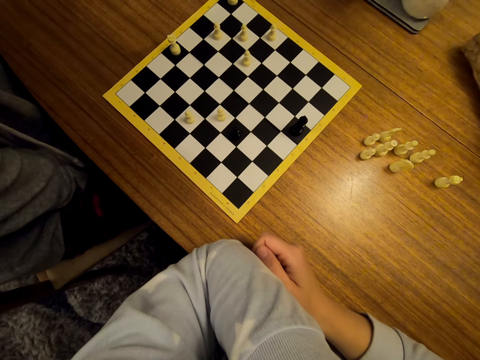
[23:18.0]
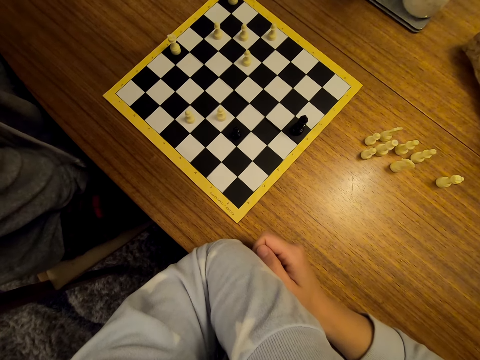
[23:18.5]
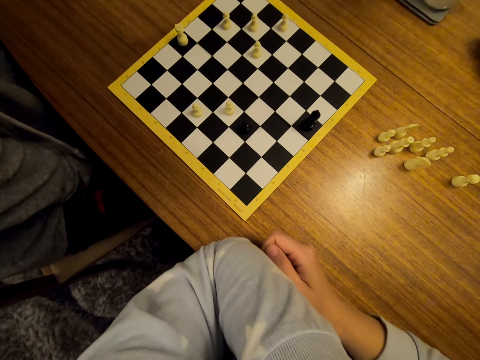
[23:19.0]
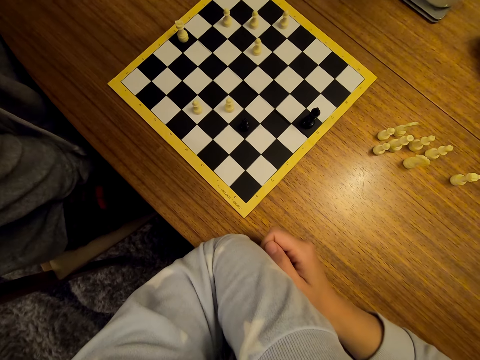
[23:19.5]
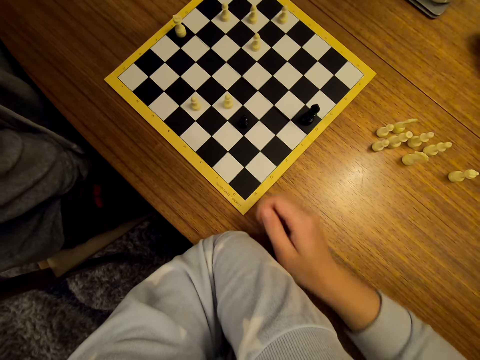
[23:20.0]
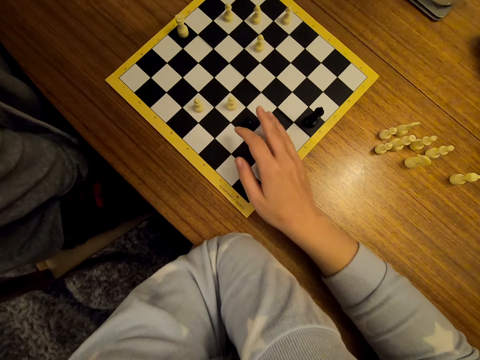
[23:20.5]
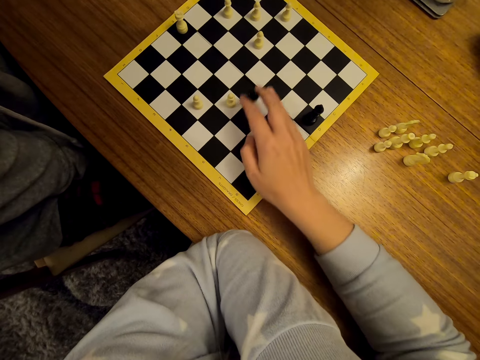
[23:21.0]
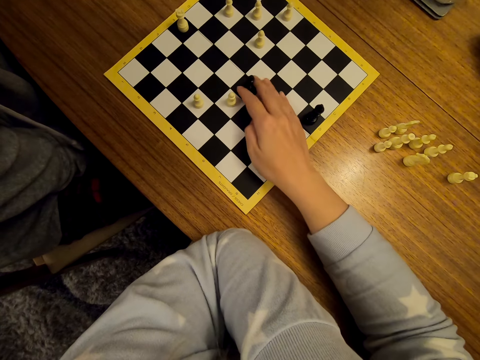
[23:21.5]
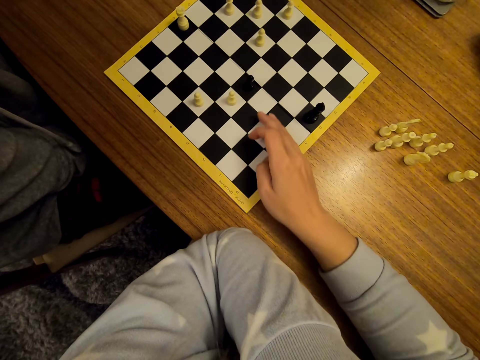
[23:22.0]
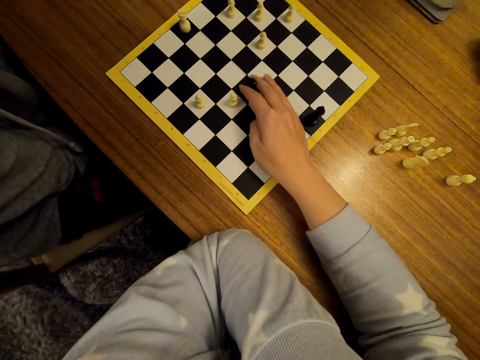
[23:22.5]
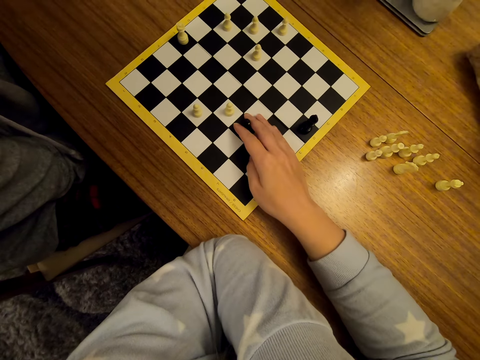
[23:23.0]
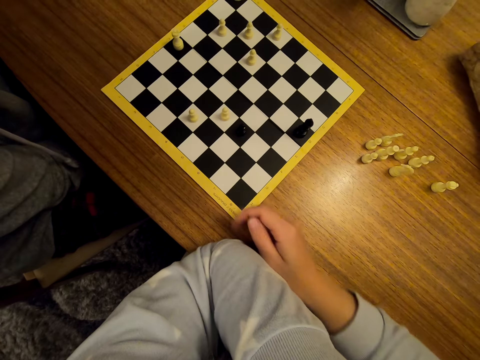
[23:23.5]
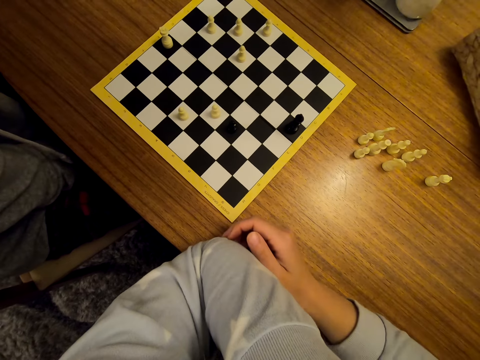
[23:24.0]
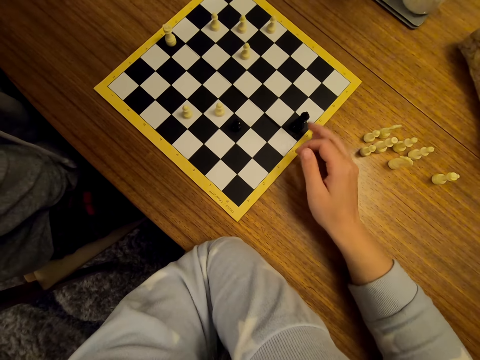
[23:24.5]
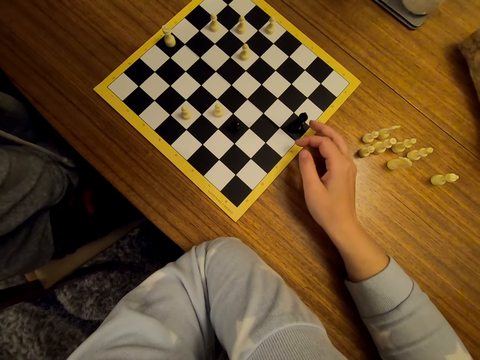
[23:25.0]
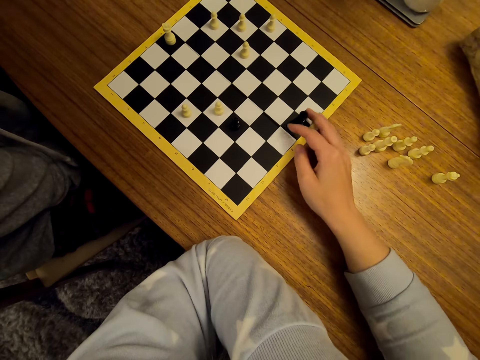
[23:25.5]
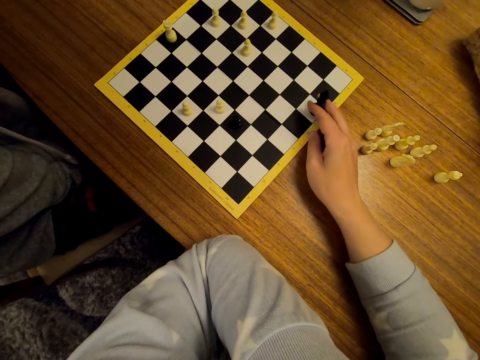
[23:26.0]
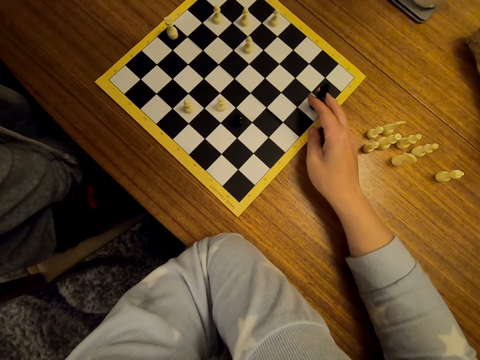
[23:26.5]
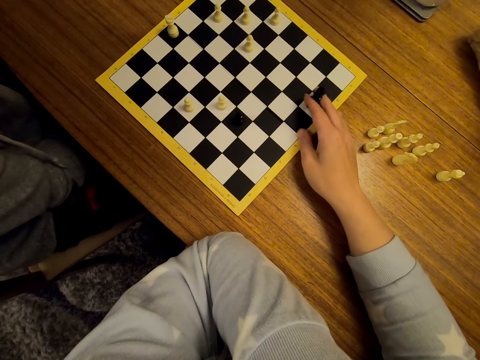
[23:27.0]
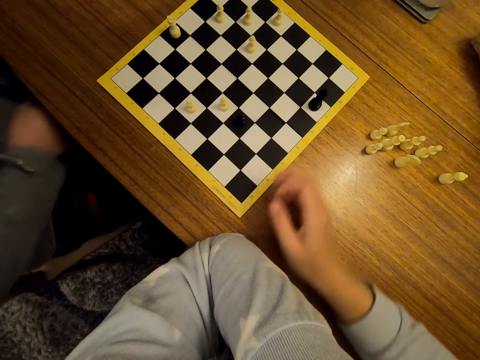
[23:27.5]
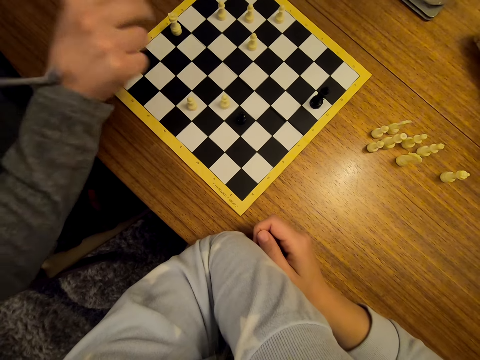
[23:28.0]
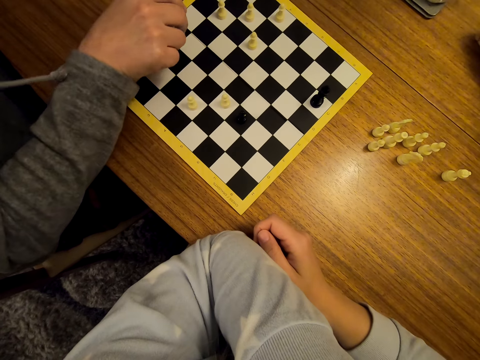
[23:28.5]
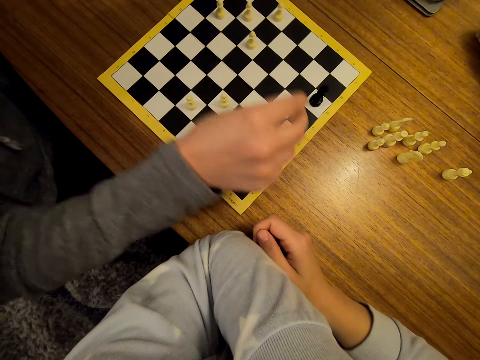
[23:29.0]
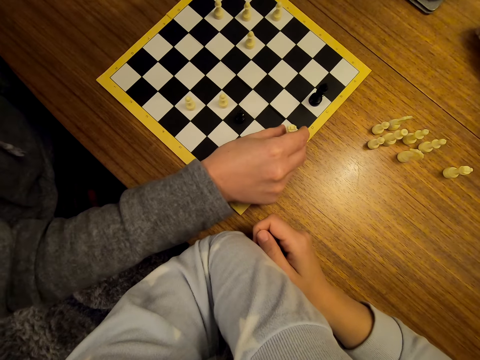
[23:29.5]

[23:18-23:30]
The camera wearer moves the pawns on the chess board. A man shifts a chess piece on the board.

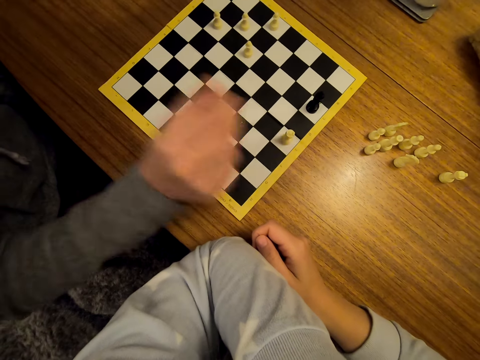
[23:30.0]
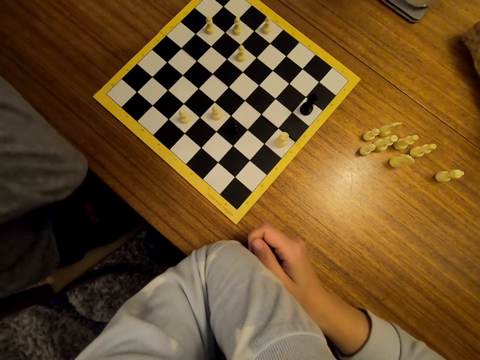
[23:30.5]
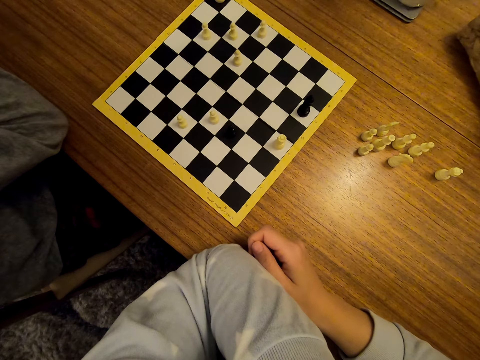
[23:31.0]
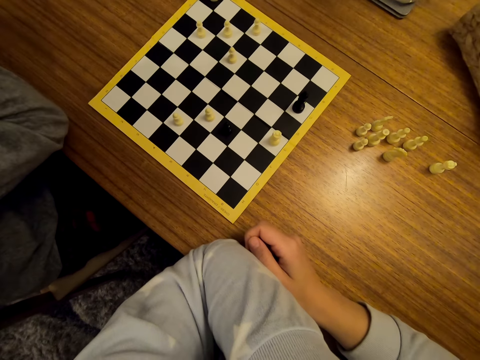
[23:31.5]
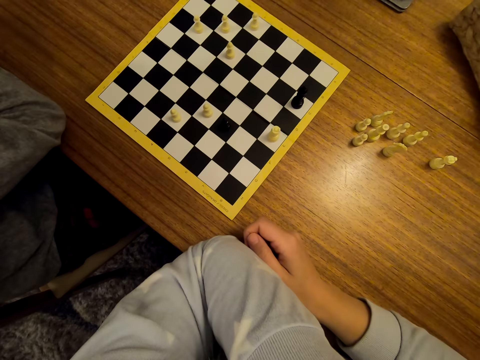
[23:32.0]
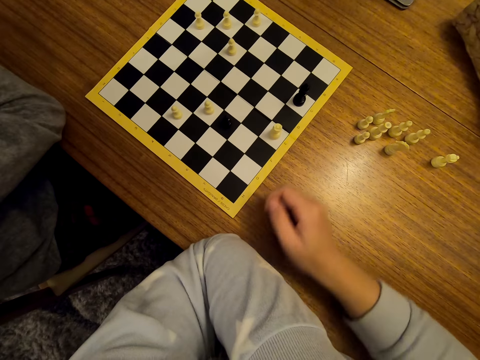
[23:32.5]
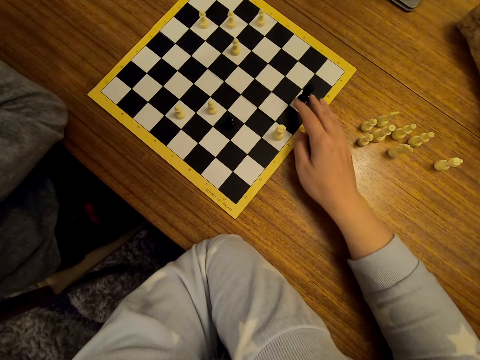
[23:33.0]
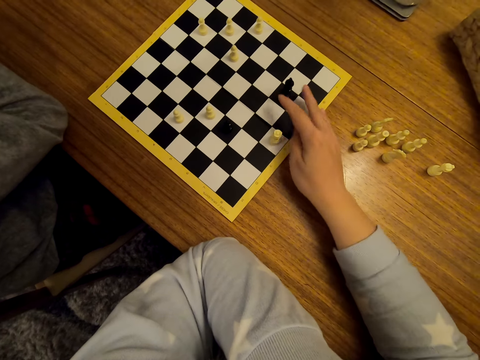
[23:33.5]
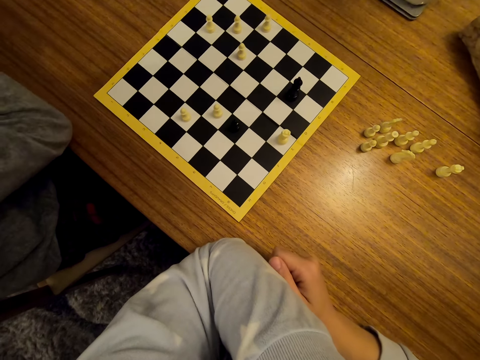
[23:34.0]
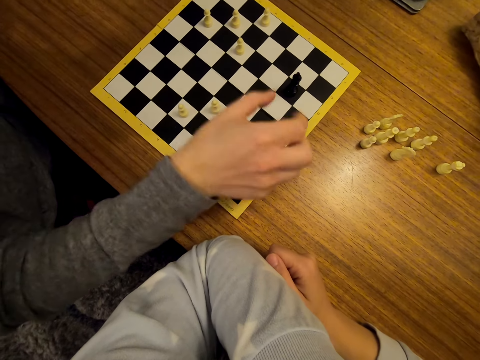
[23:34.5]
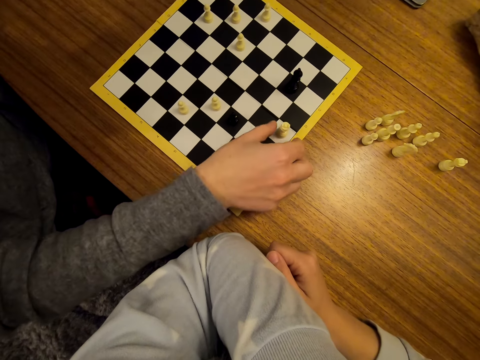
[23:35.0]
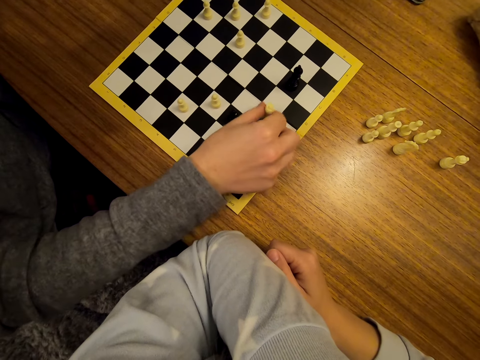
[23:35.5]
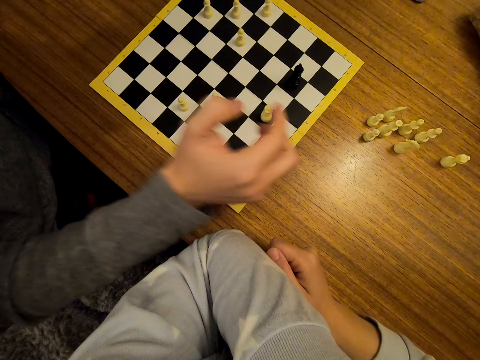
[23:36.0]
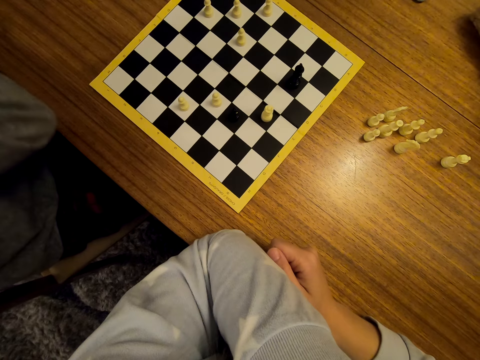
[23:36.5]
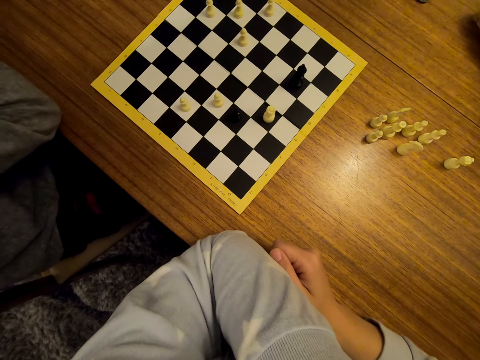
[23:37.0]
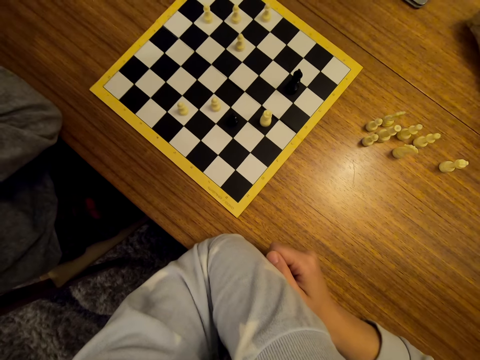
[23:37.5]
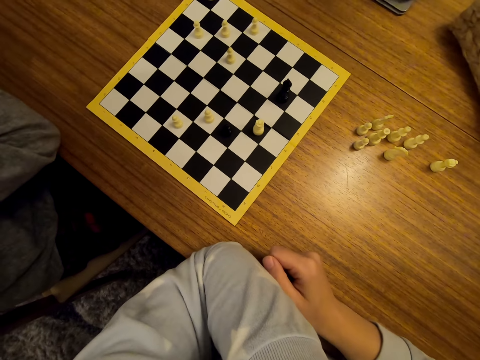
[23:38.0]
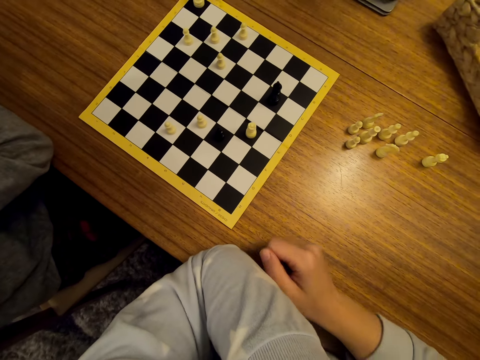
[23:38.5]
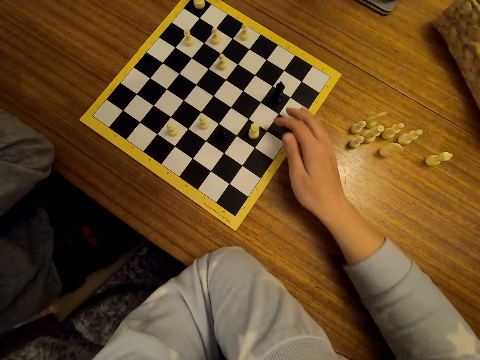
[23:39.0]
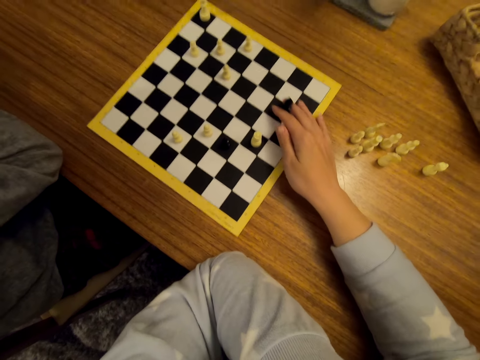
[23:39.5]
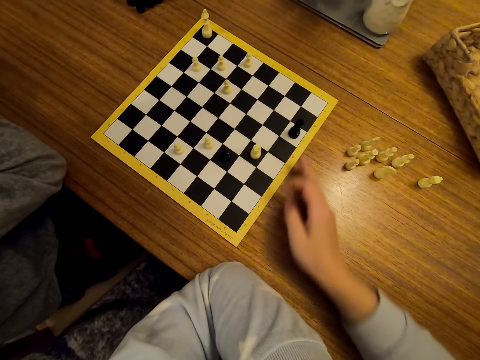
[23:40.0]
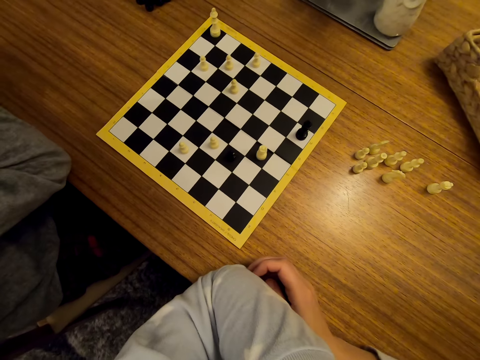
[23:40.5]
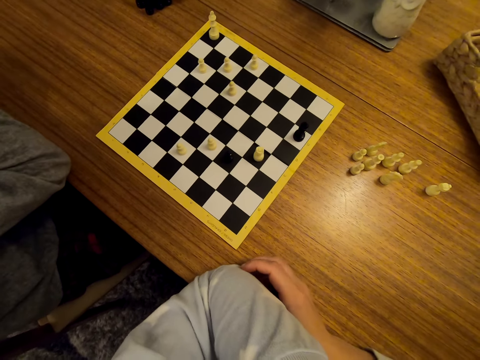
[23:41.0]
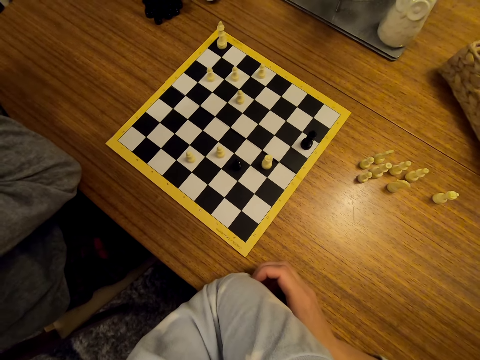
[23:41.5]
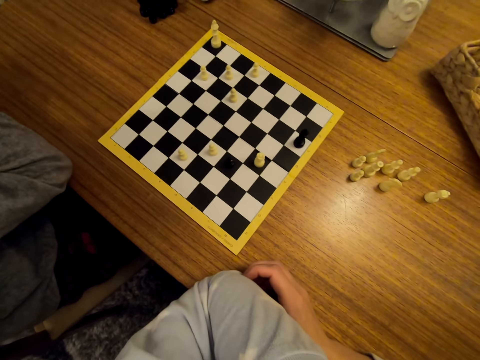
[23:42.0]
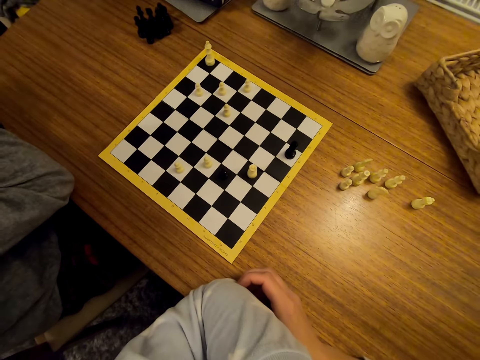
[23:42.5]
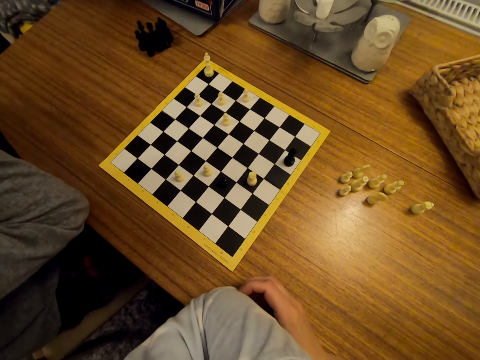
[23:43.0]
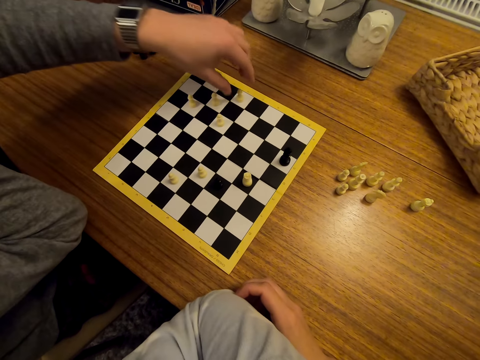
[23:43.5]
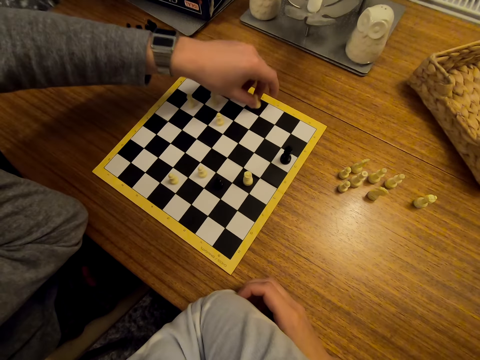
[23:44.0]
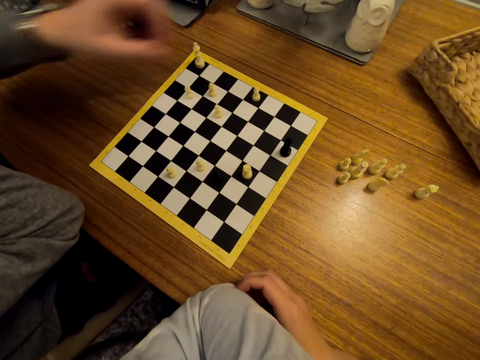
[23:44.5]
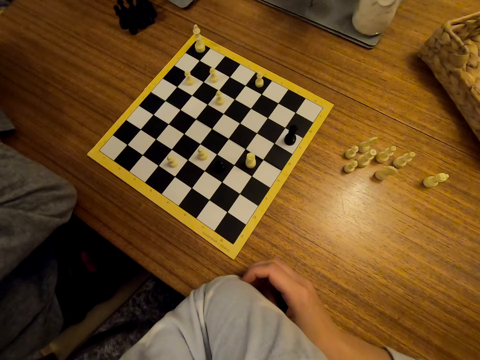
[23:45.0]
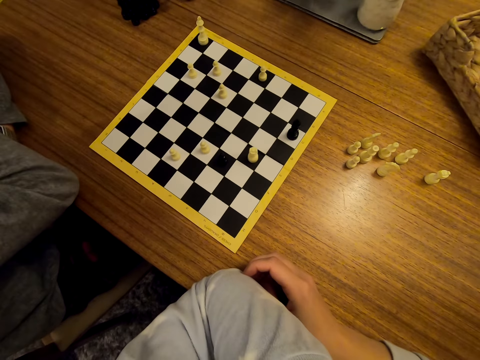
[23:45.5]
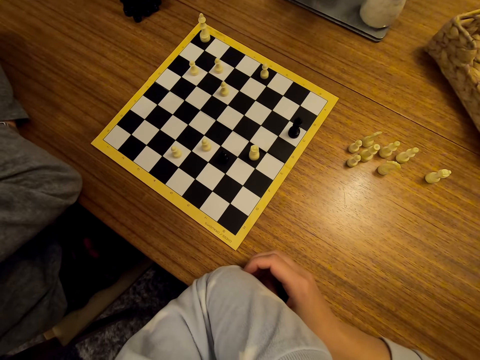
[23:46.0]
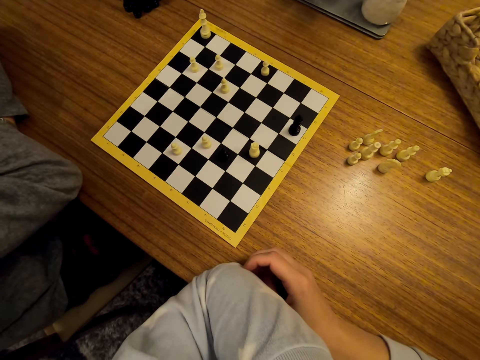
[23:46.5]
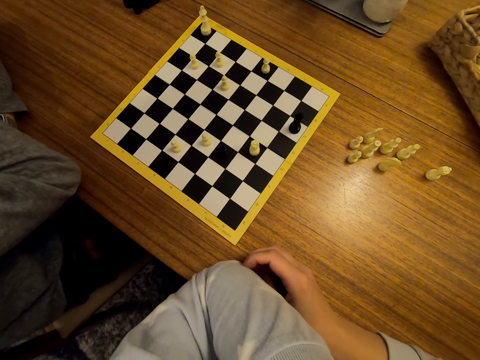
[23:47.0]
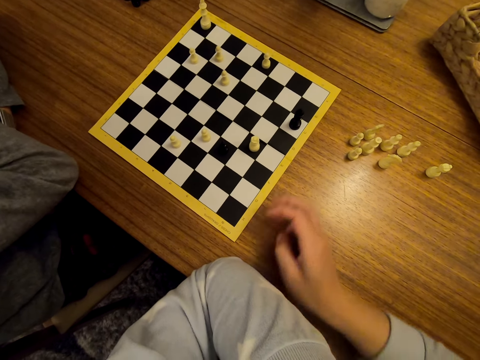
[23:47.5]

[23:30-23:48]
The camera wearer stares at the chess on the table. A man moves the pawns on the chess board and stares at the chess on the table. The camera wearer moves the pawns on the chess board. The man moves the pawns on the chess board. The camera wearer stares at the chess on the table. The man stares at the chess on the table. The camera wearer moves the pawns on the chess board and stares at the chess on the table. The man moves the pawns on the chess board and stares at the chess on the table.
